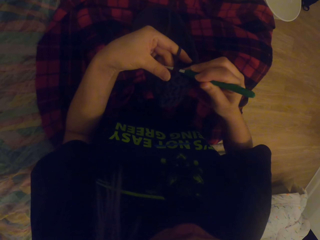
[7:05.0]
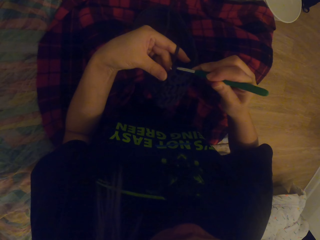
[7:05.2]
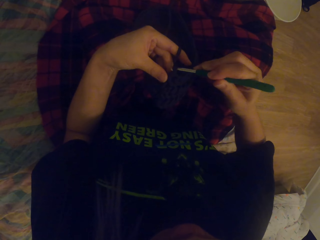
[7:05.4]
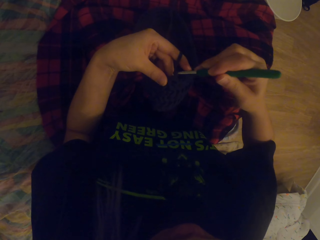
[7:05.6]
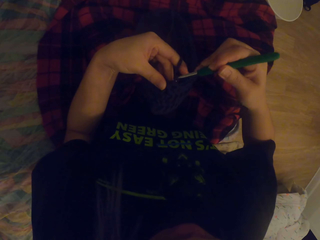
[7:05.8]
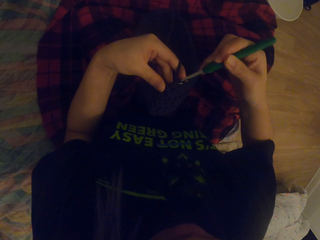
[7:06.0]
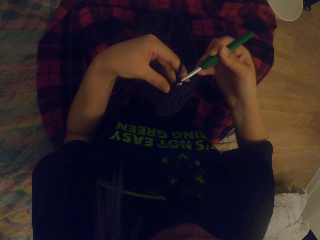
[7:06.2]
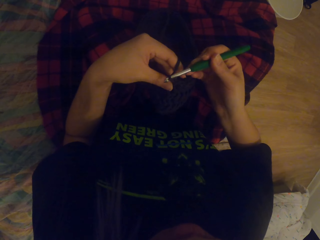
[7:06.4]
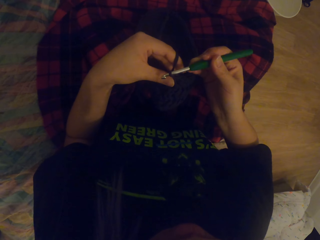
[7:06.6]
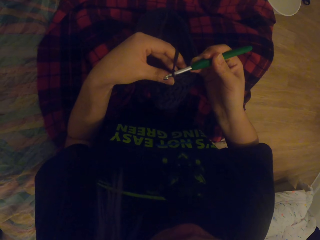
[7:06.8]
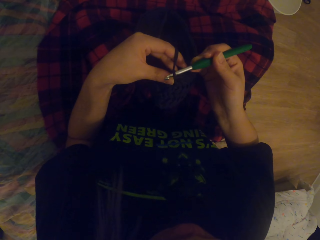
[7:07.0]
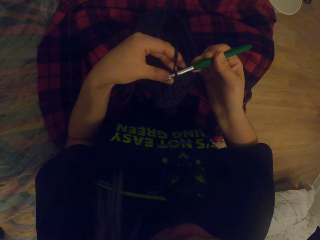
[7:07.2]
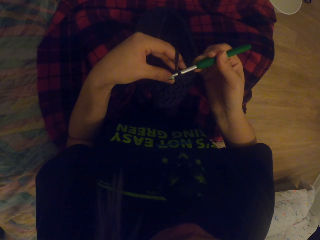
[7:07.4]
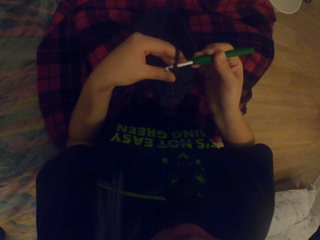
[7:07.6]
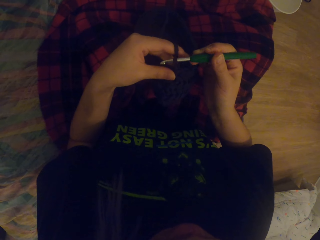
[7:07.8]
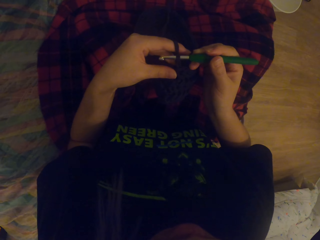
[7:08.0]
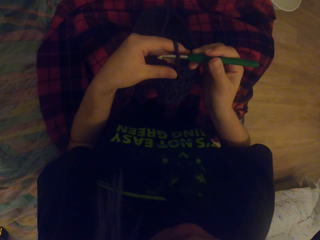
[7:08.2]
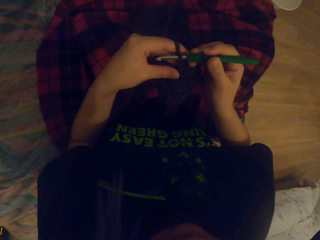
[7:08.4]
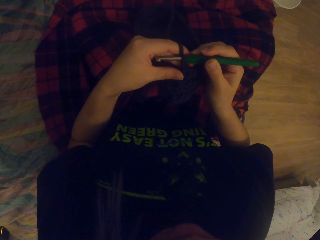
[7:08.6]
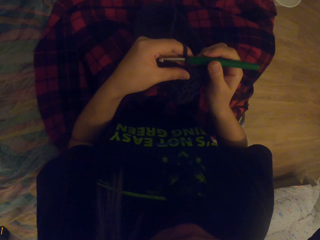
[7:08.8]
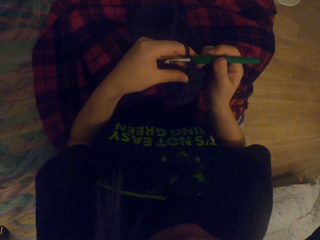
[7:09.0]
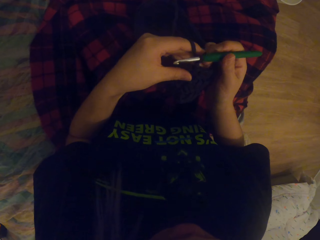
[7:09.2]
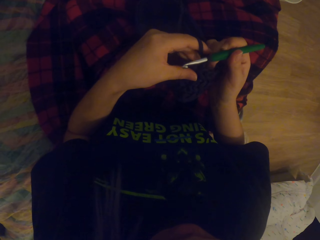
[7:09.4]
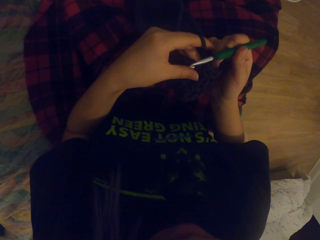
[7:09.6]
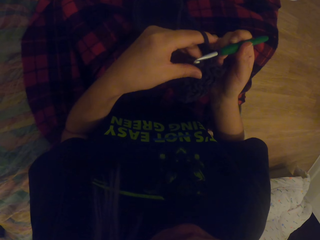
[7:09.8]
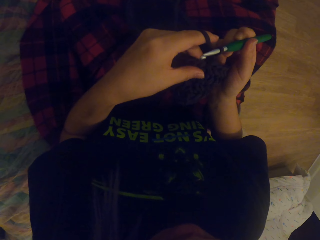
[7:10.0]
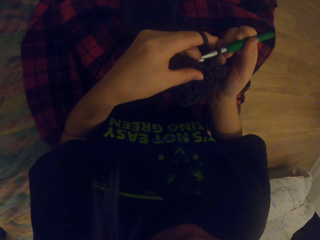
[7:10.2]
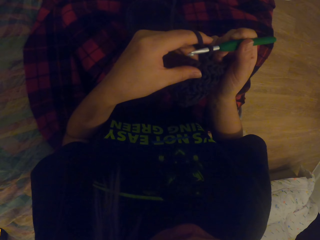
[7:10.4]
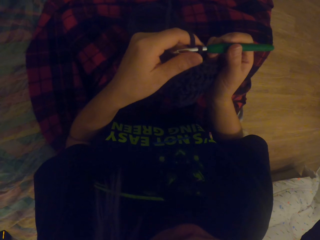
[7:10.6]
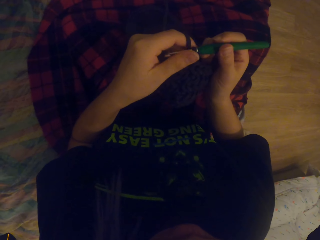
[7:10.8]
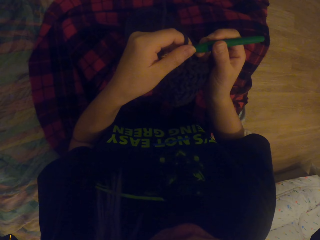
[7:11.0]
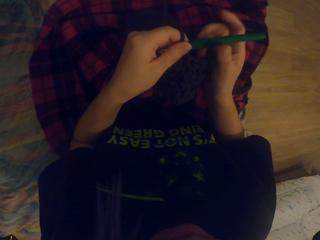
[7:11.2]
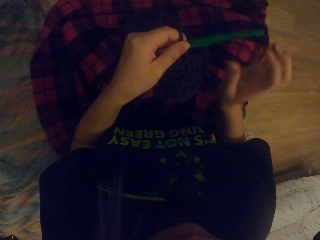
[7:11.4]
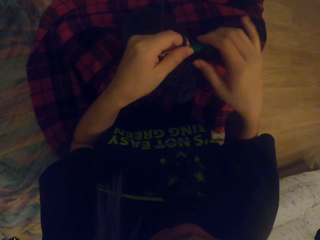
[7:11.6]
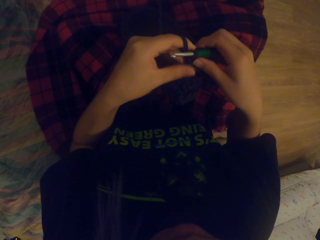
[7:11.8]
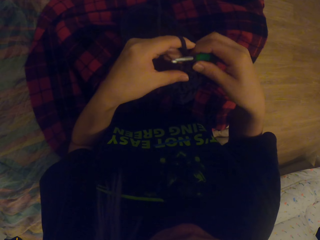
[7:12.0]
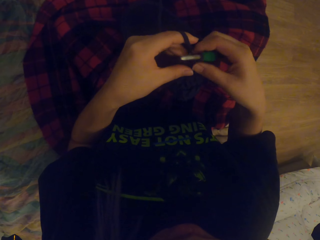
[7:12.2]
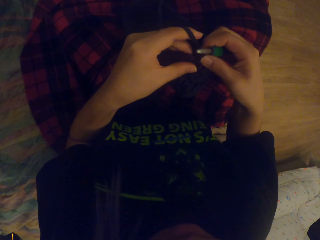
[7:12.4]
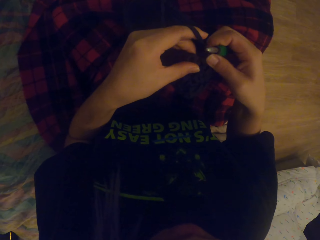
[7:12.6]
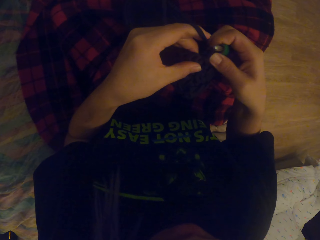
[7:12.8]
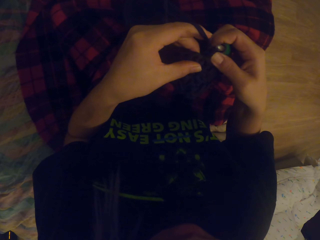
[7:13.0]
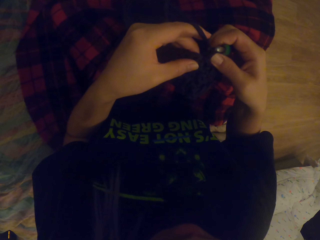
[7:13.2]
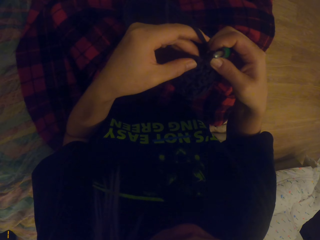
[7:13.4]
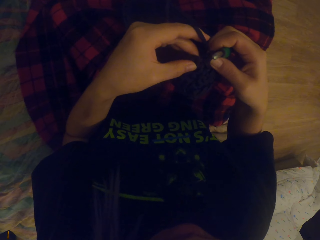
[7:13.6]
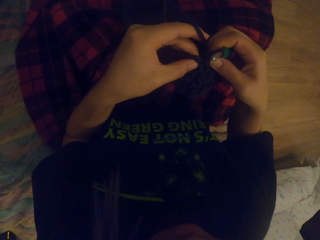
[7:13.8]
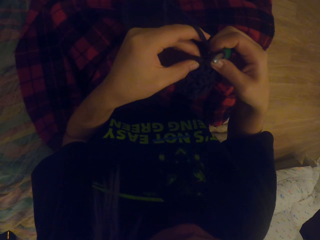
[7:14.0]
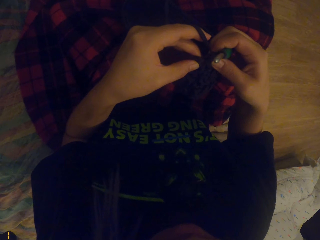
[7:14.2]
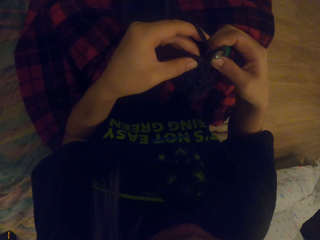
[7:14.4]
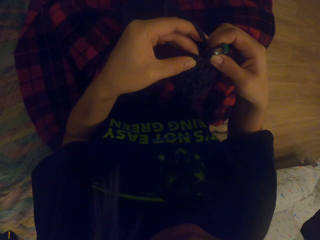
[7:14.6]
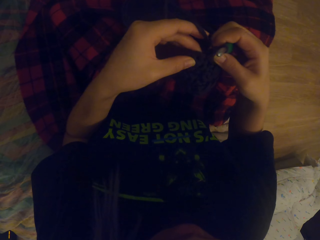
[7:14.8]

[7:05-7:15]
The camera wearer passes the needle to the left hand. They touch the needle. They look at the fabric.

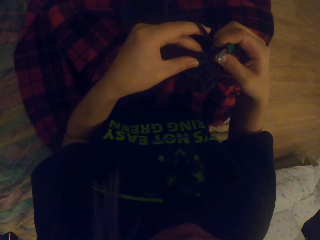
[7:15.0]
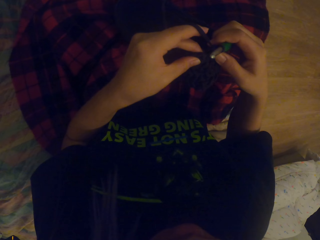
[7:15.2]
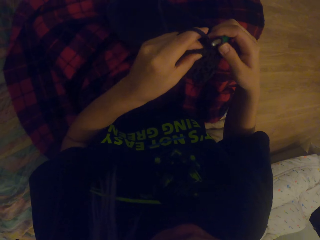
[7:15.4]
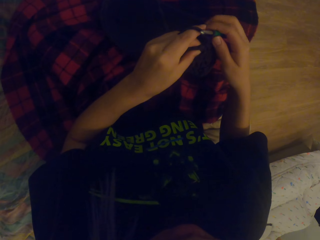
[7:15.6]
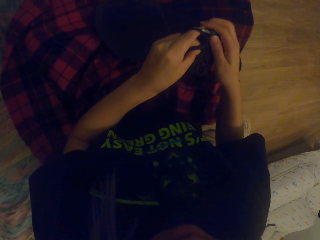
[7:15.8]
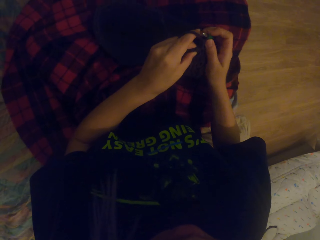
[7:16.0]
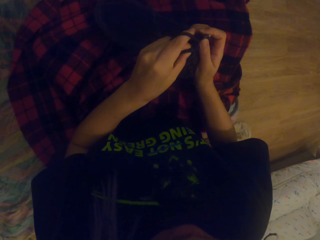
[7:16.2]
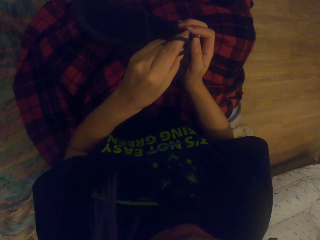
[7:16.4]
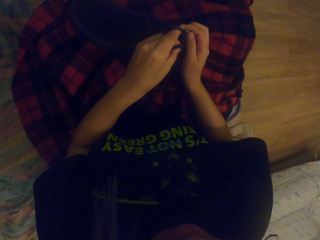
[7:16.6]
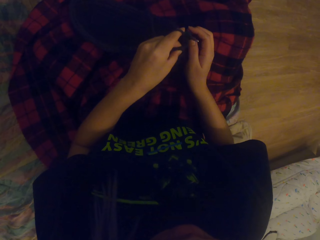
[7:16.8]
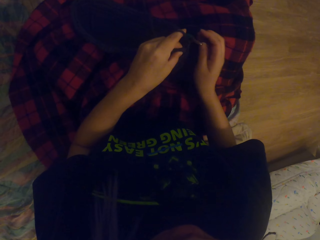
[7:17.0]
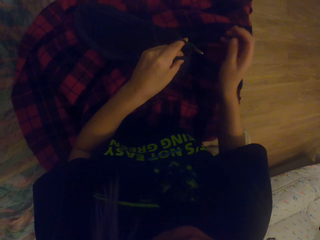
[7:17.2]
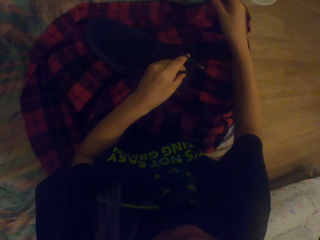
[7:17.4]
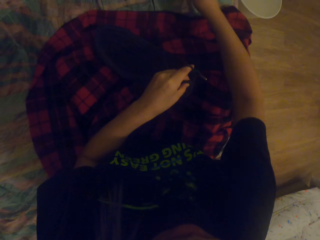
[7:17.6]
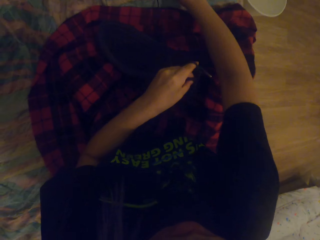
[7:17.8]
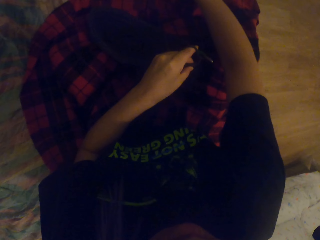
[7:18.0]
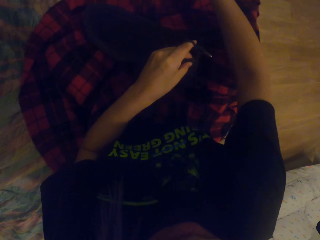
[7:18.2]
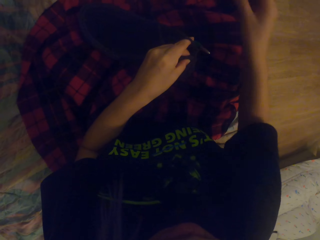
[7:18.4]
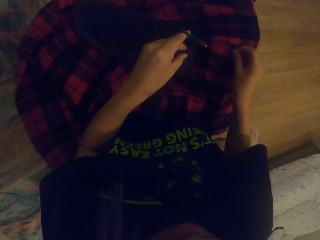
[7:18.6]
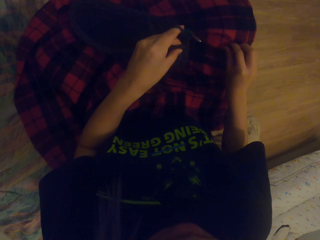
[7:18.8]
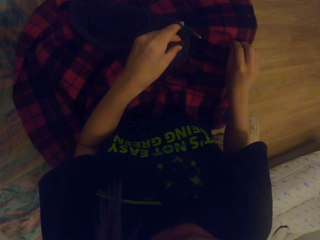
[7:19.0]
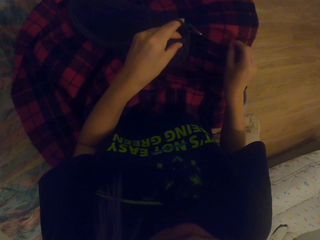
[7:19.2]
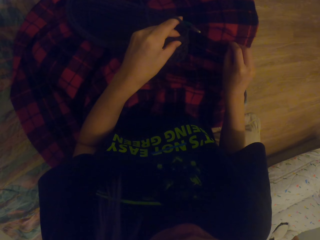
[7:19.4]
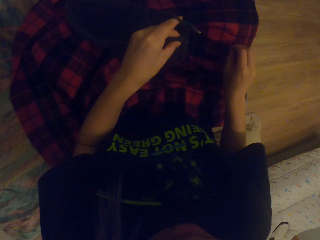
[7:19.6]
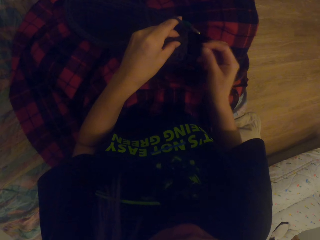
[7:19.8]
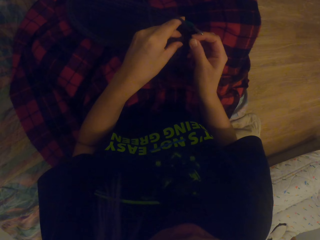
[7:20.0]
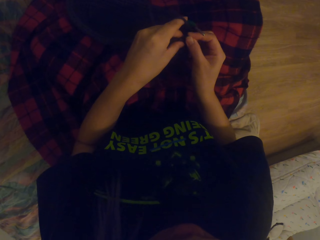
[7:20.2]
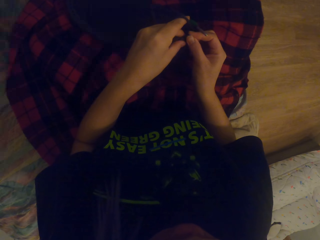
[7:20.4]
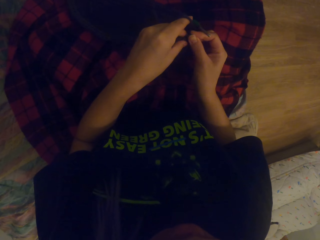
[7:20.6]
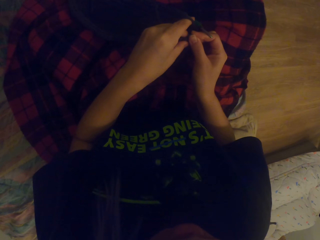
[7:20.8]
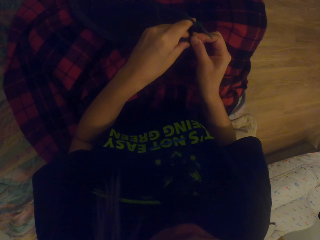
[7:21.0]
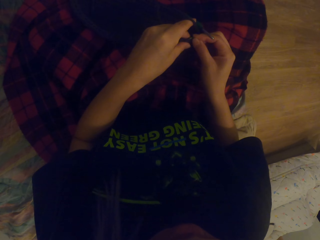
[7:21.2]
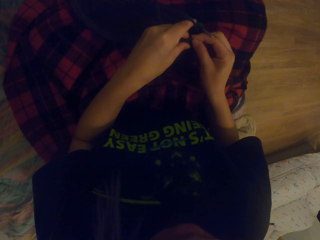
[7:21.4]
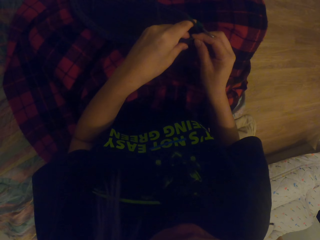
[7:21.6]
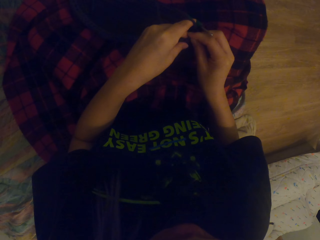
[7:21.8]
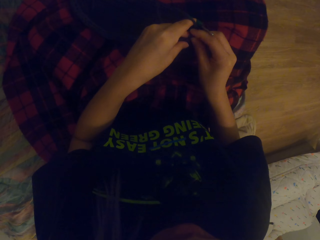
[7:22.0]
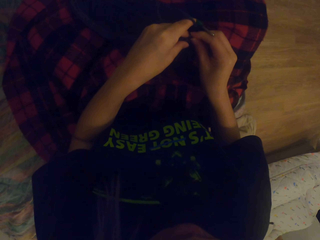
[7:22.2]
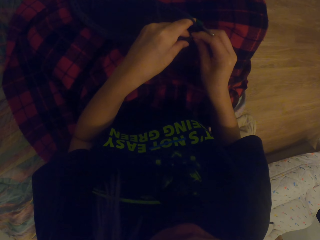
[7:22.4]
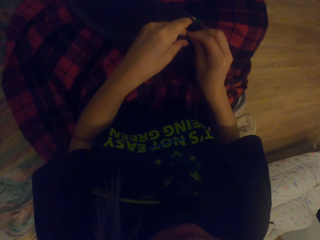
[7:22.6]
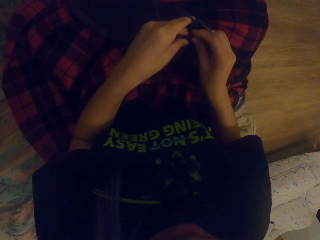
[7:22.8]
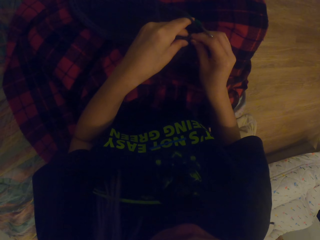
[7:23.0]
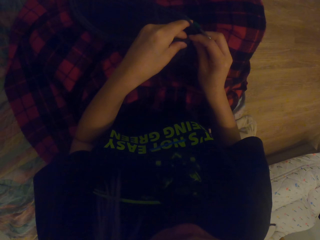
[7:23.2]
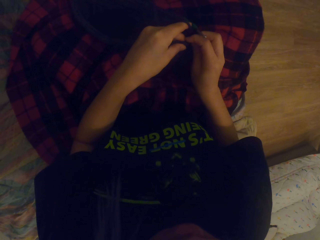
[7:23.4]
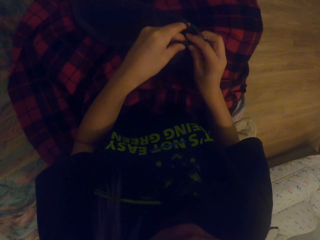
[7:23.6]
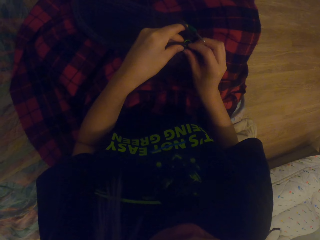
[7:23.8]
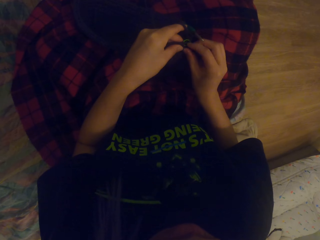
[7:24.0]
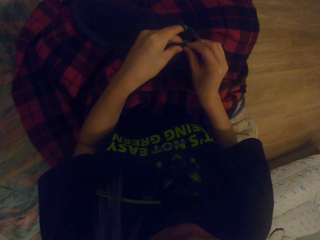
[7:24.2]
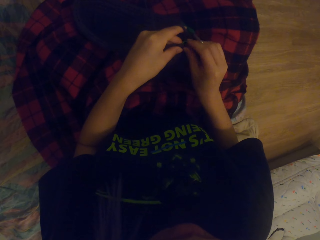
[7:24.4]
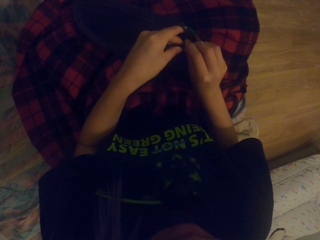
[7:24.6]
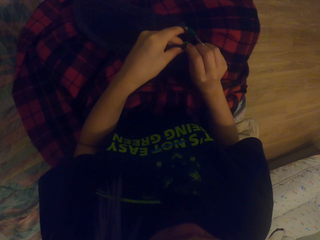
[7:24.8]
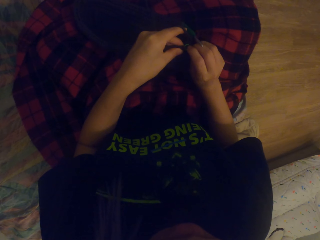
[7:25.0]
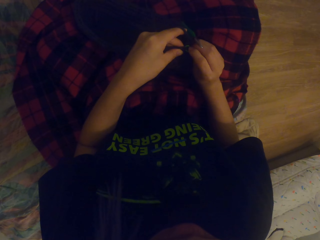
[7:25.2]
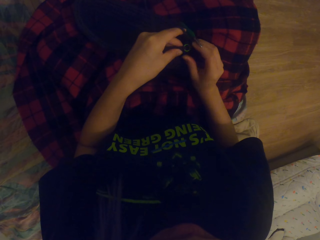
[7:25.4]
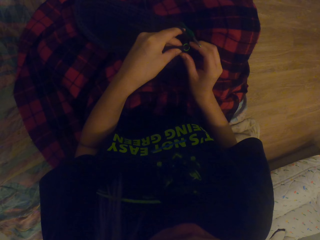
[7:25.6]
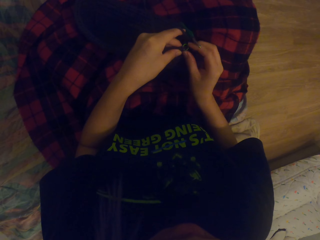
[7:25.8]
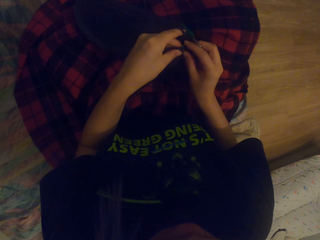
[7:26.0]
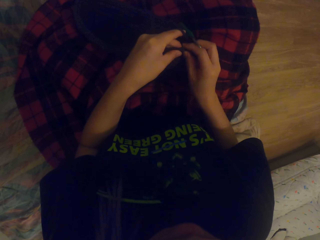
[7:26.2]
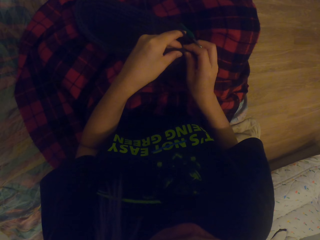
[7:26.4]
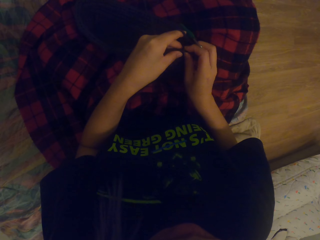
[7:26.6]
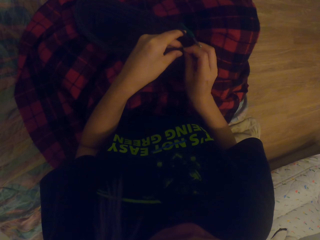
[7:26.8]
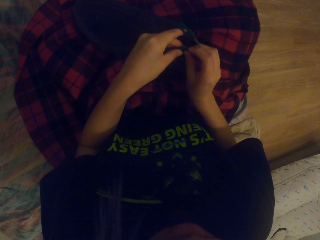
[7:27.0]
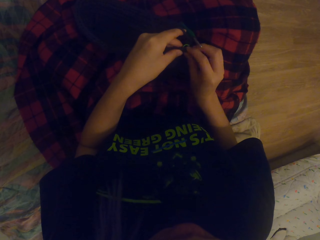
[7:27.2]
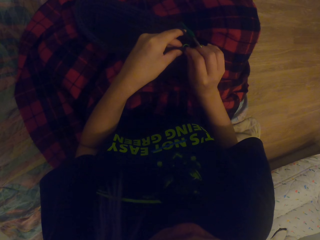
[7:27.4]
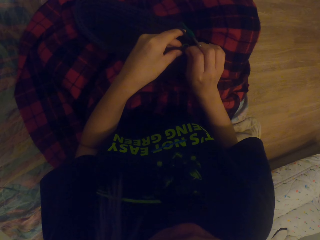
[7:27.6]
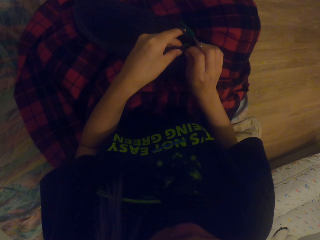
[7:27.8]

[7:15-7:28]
The camera wearer moves the fabric. They pick up the button. They put the button on the fabric.
